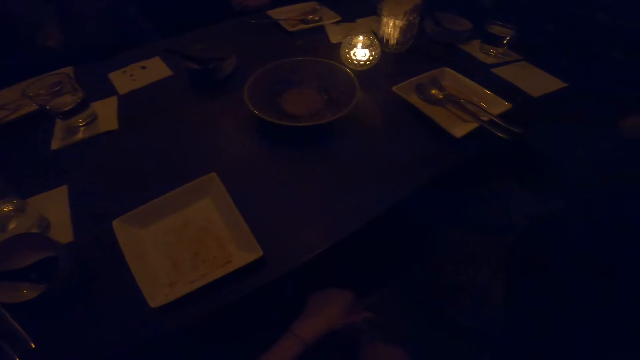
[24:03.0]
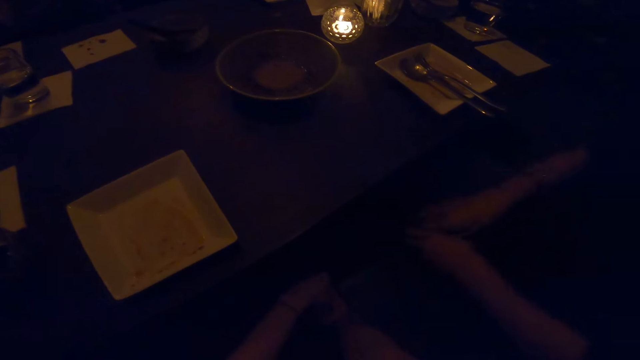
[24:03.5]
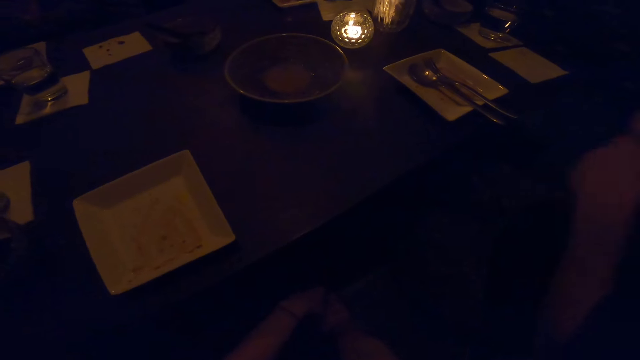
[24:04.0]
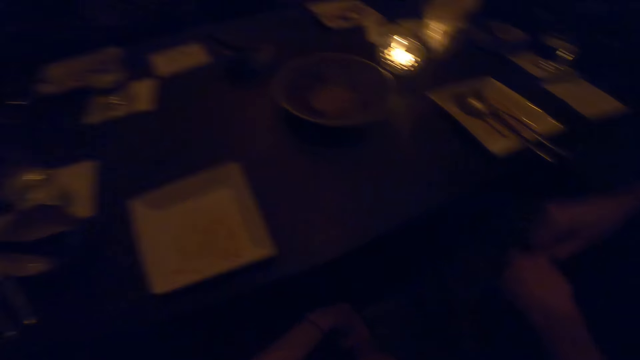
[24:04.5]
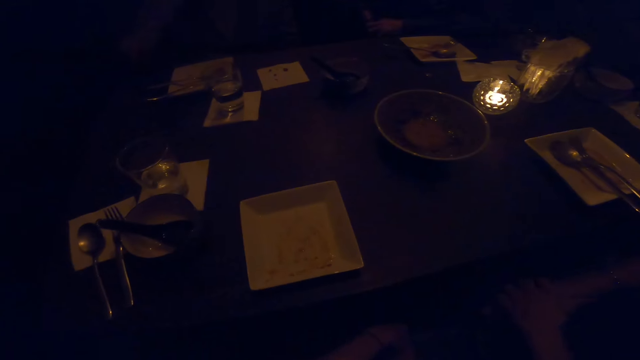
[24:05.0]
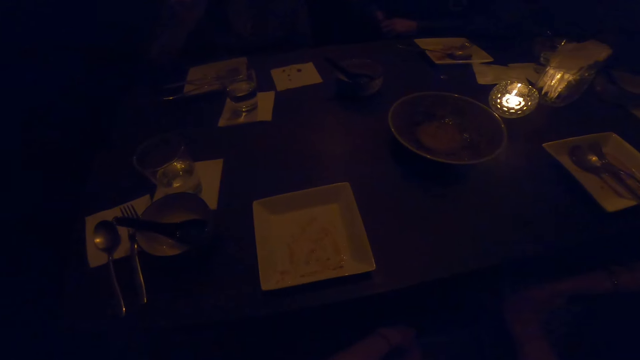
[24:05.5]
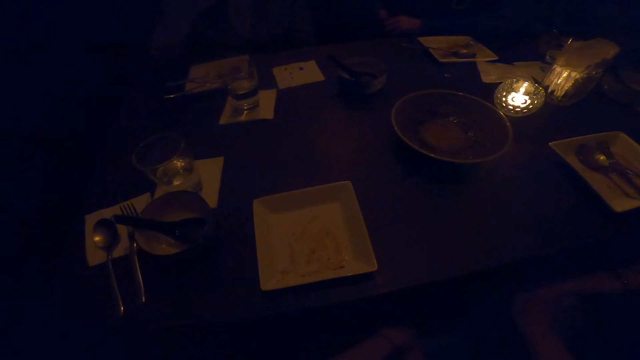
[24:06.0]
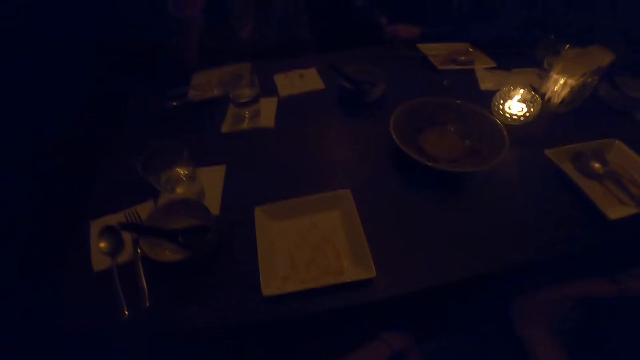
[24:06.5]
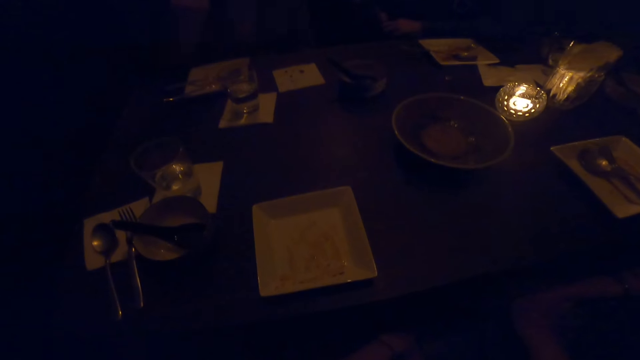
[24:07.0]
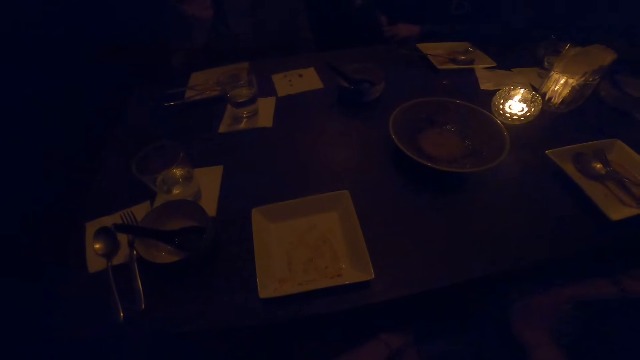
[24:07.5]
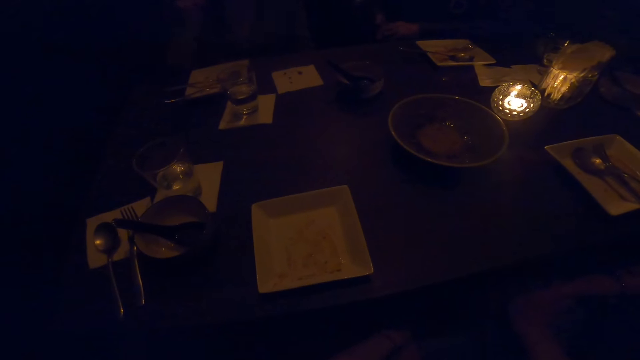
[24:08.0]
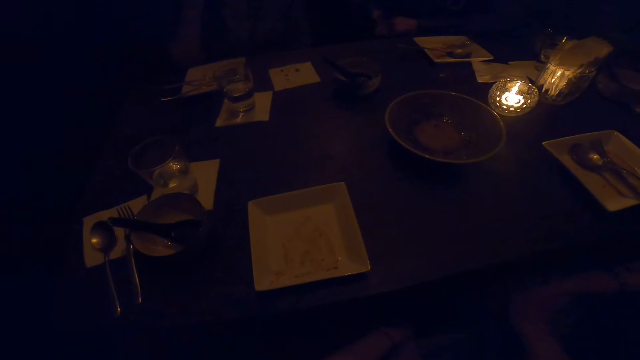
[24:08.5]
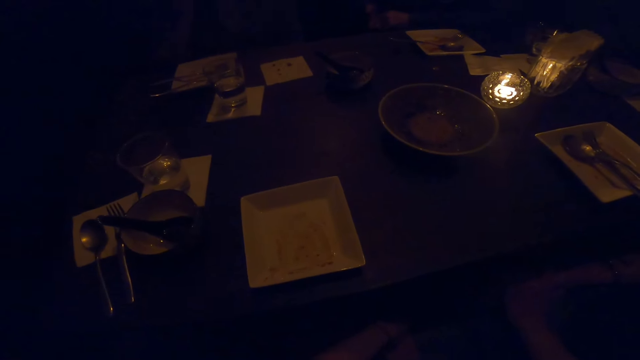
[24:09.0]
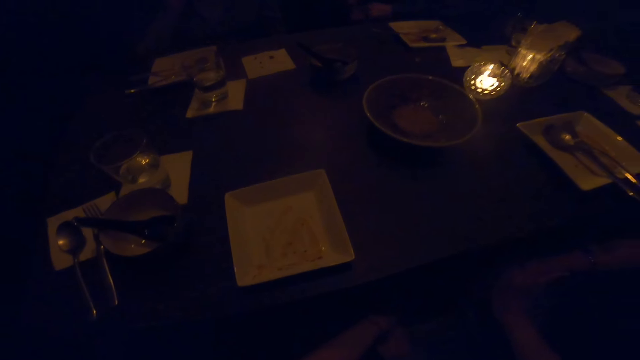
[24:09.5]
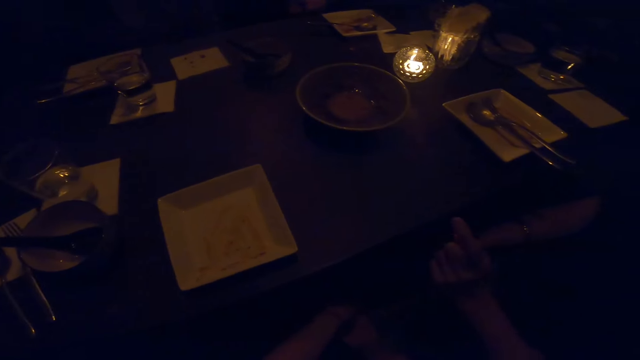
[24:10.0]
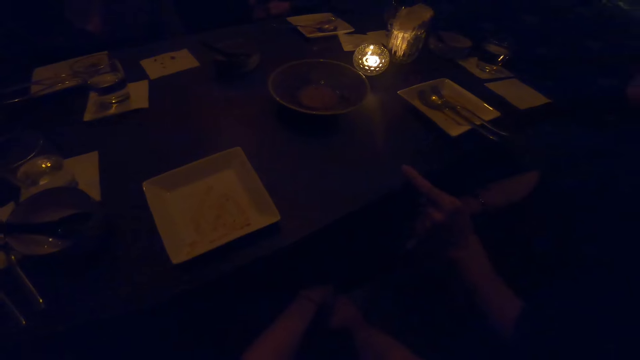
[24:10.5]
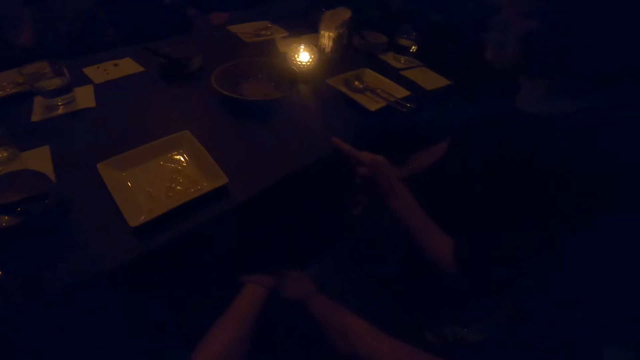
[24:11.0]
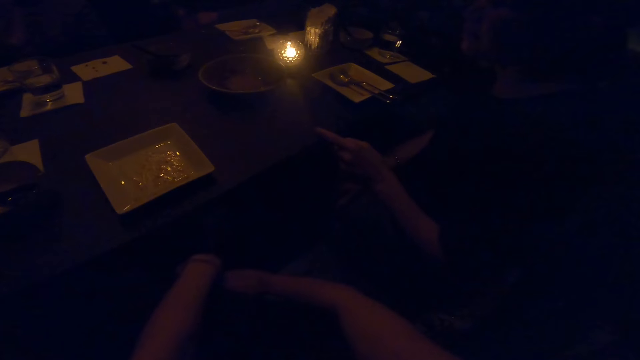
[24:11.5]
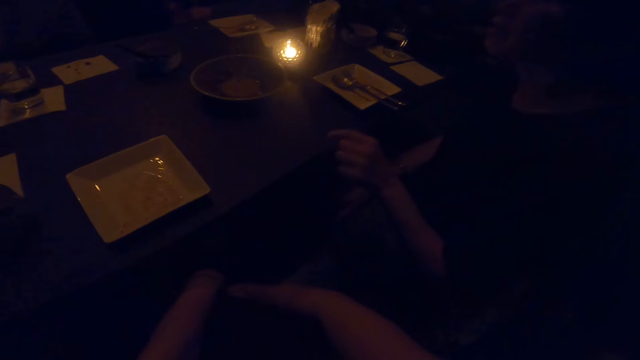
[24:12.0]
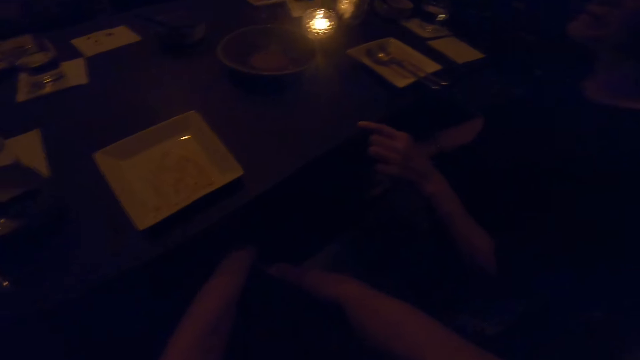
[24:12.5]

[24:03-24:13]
A female converses with the camera wearer. The female does a hand movement.

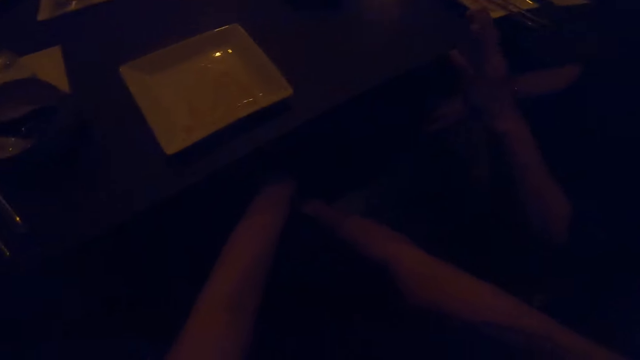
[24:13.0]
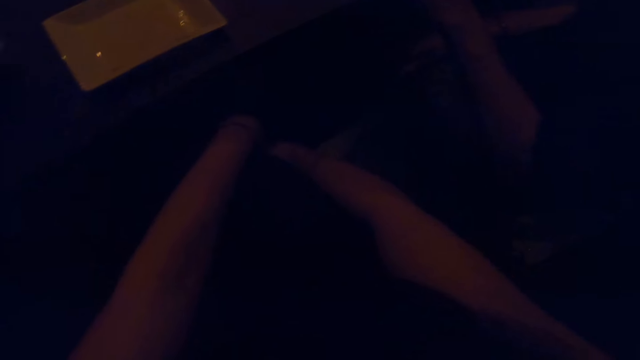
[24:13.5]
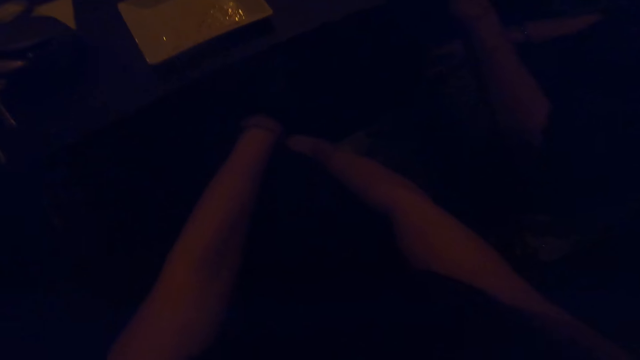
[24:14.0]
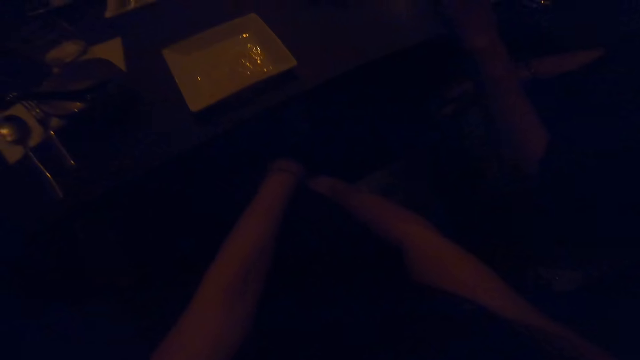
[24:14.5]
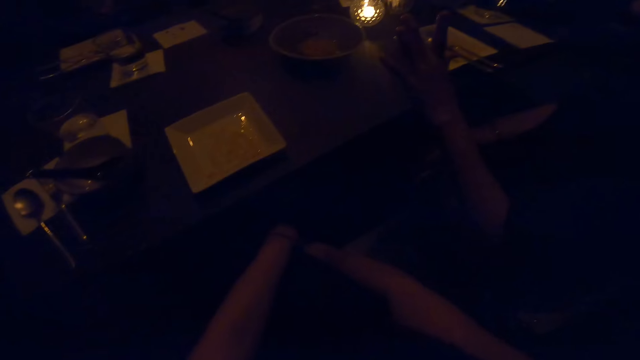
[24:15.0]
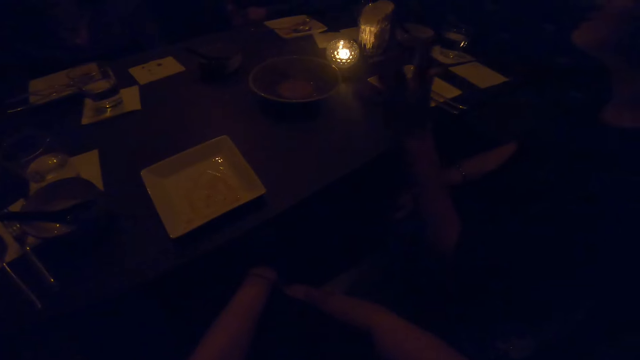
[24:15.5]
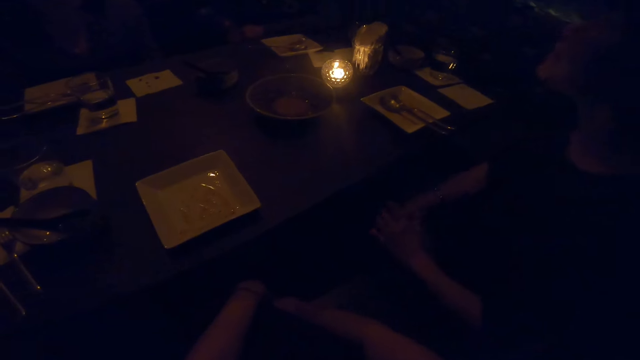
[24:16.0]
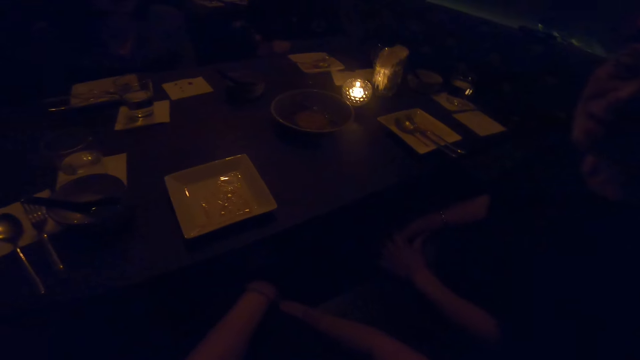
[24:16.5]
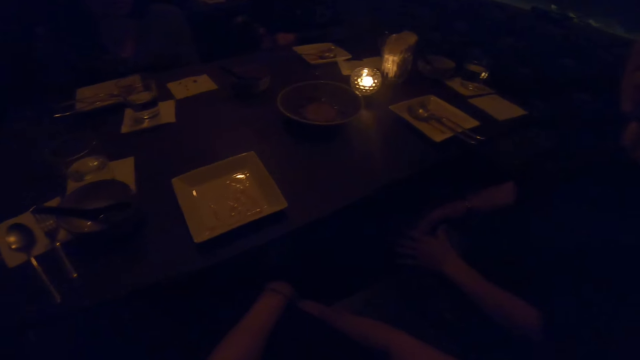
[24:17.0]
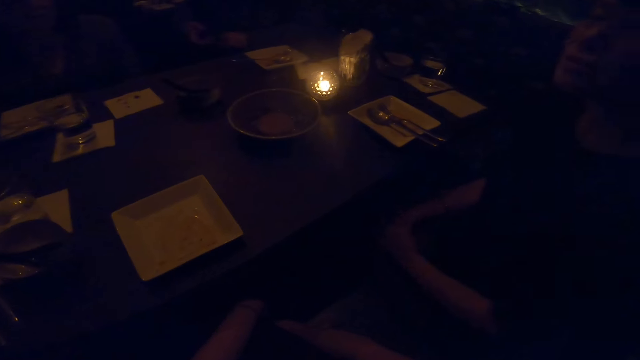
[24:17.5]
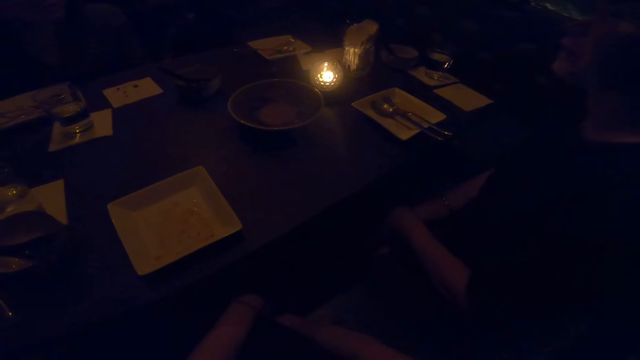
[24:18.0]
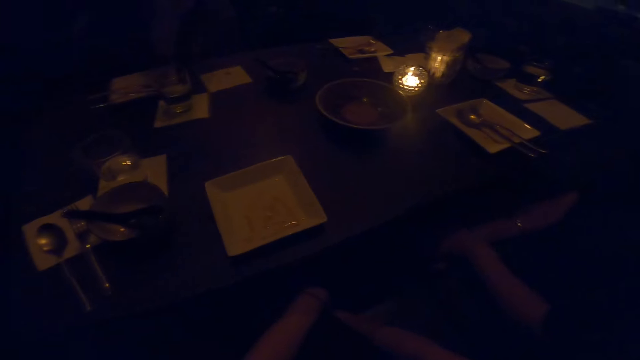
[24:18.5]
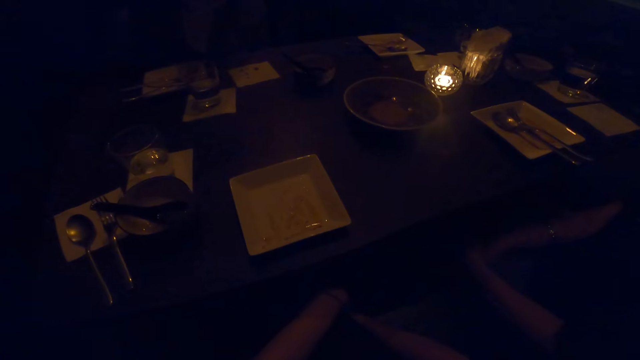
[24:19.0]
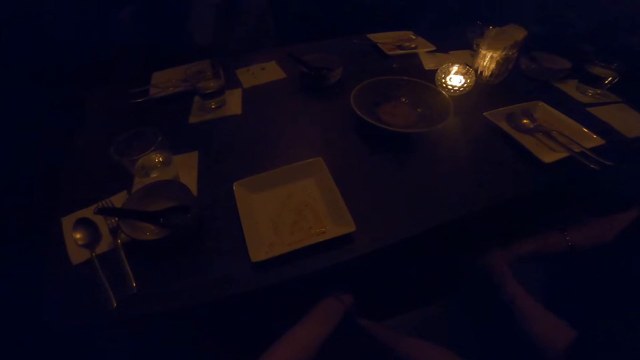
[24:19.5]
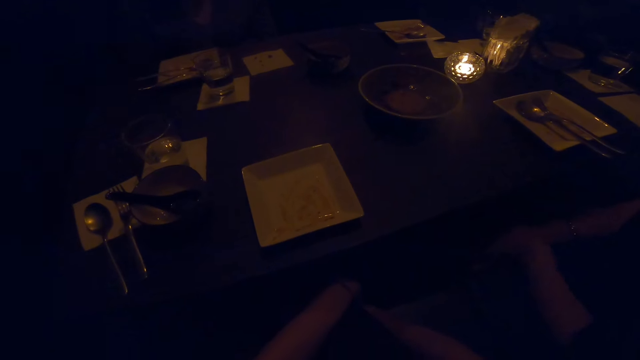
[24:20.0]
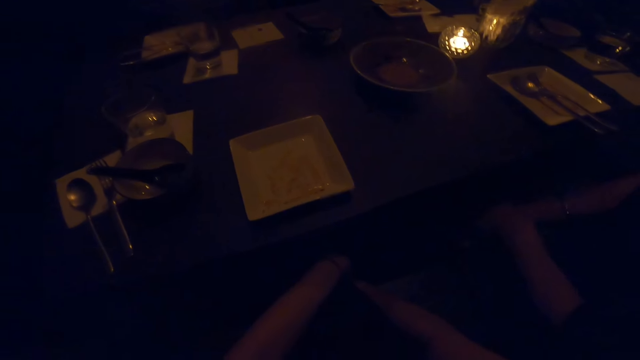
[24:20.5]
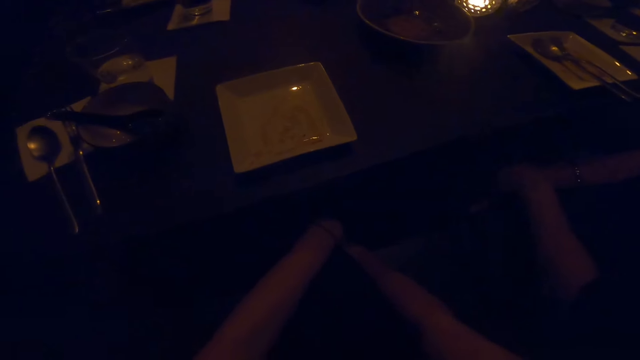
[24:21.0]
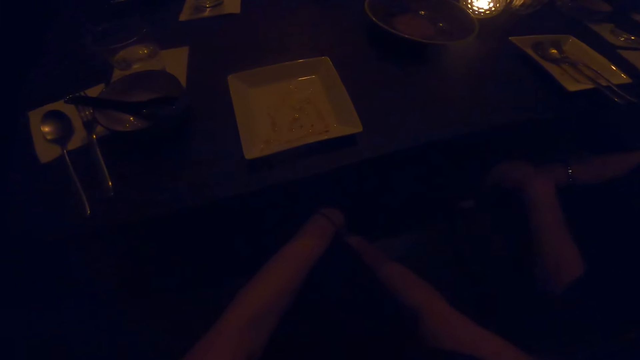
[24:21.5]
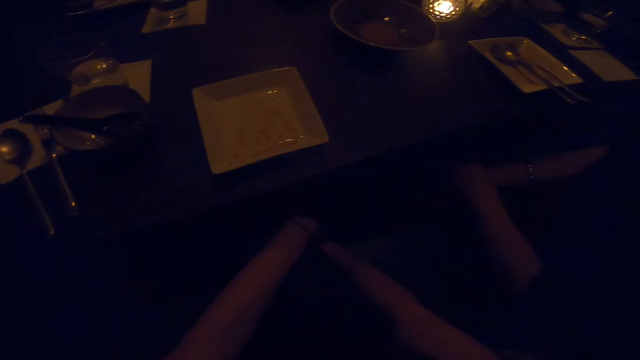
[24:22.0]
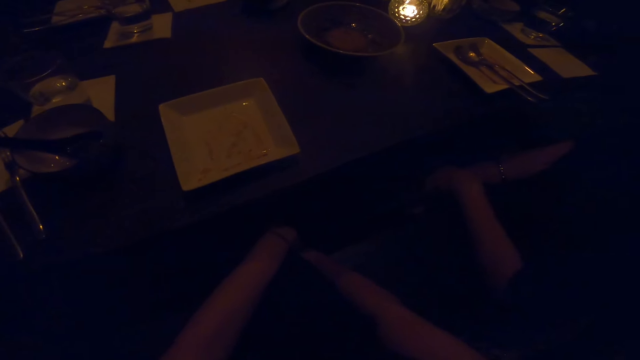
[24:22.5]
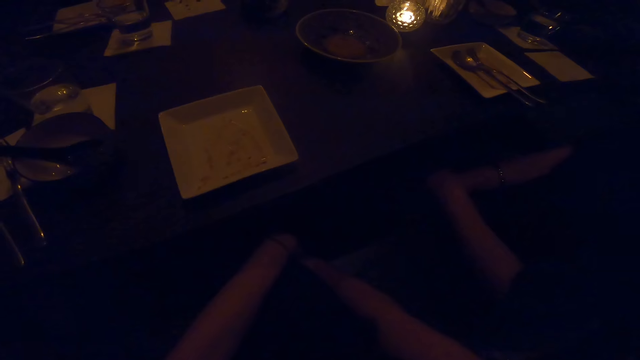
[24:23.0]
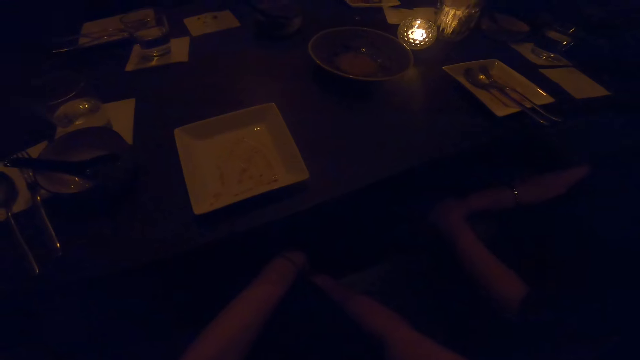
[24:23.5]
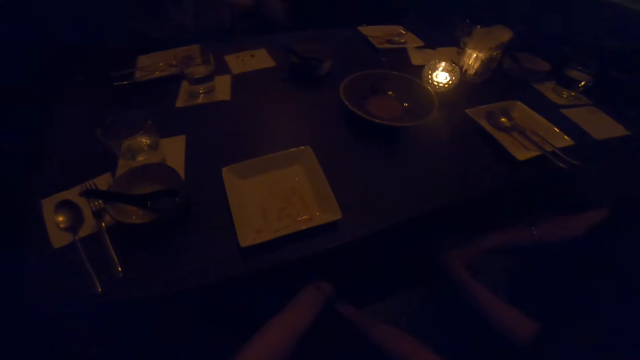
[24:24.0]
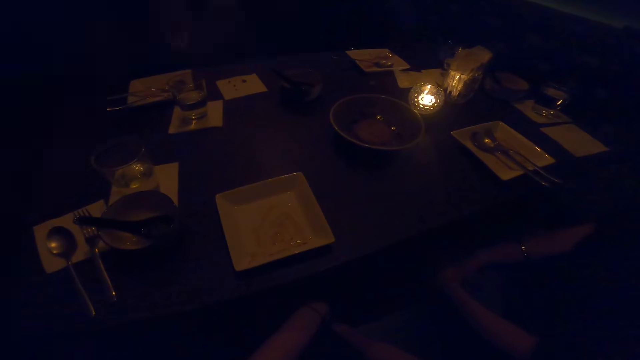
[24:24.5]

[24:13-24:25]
The camera wearer does a hand movement. A female does a hand movement. The camera wearer stares at a man. The female converses with the camera wearer. The camera wearer stares at the table.
